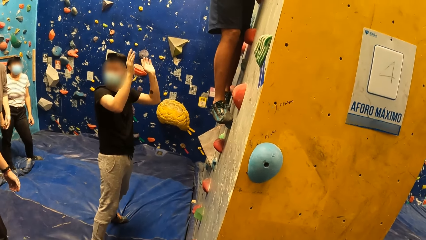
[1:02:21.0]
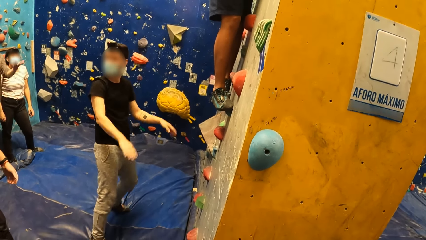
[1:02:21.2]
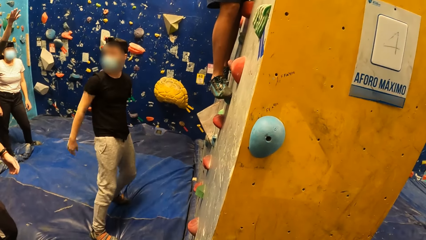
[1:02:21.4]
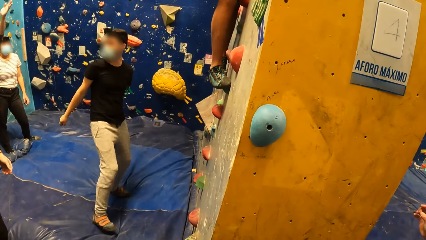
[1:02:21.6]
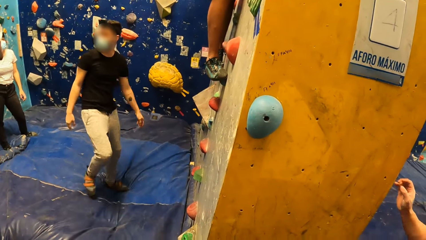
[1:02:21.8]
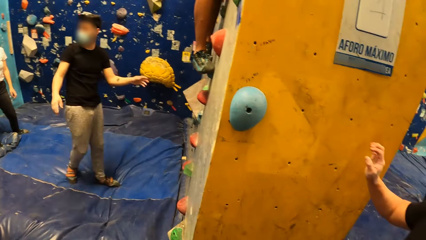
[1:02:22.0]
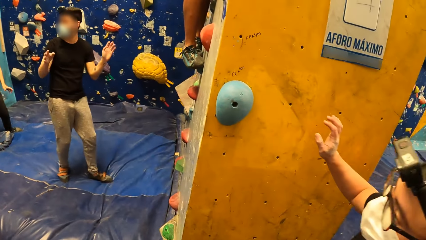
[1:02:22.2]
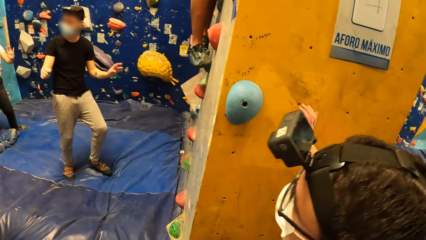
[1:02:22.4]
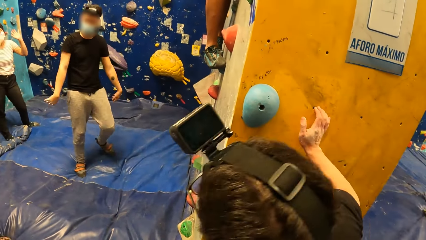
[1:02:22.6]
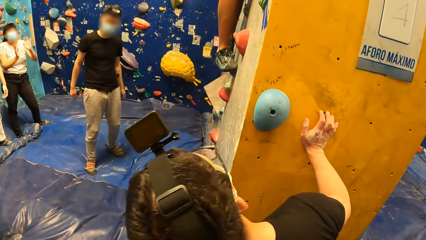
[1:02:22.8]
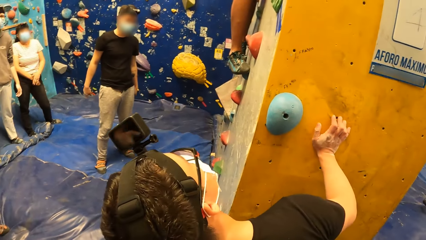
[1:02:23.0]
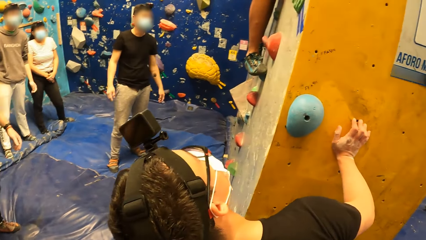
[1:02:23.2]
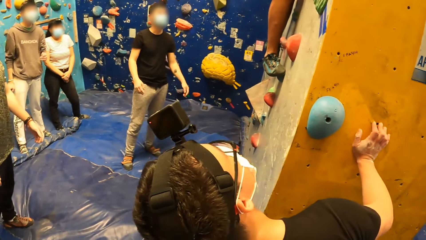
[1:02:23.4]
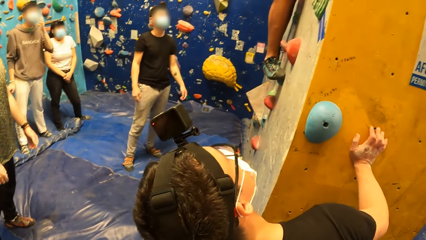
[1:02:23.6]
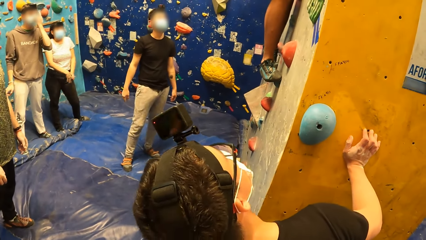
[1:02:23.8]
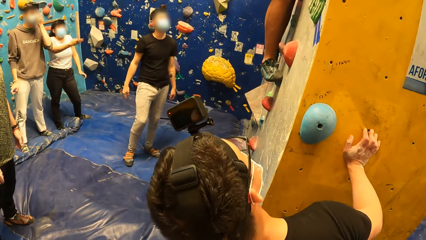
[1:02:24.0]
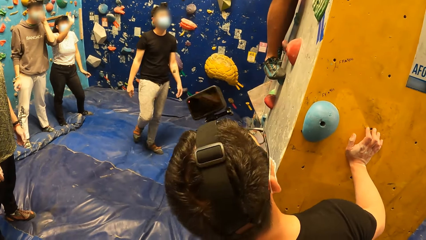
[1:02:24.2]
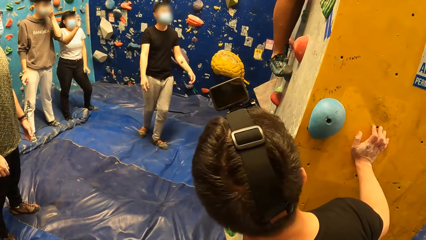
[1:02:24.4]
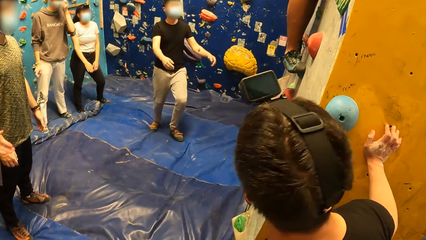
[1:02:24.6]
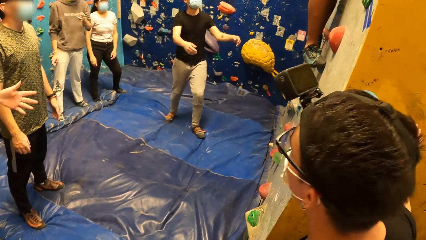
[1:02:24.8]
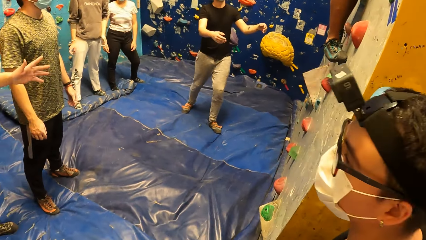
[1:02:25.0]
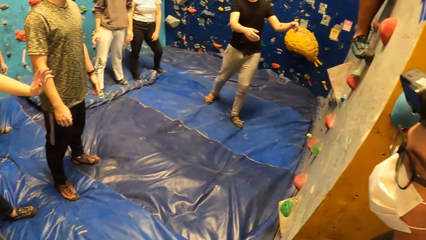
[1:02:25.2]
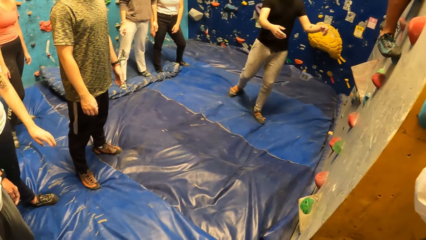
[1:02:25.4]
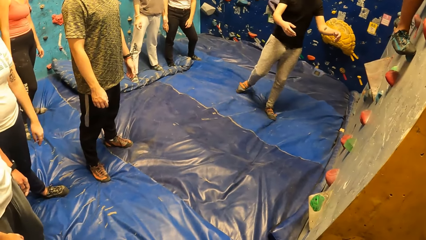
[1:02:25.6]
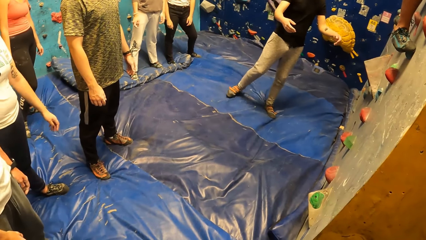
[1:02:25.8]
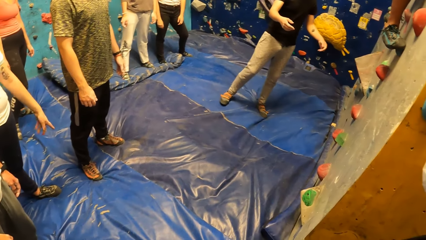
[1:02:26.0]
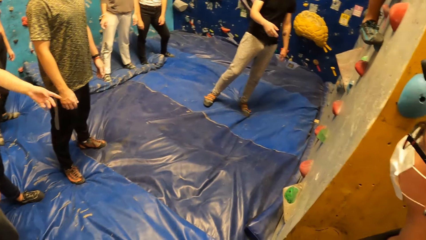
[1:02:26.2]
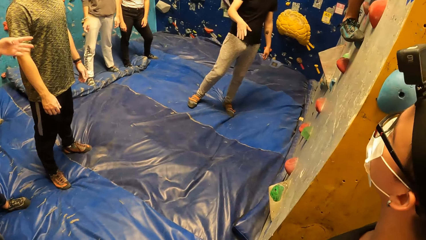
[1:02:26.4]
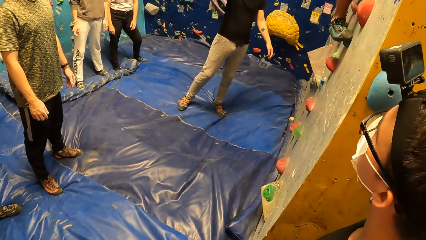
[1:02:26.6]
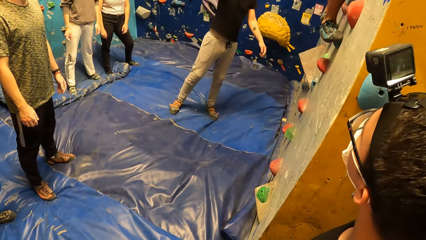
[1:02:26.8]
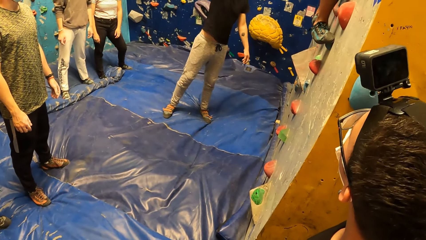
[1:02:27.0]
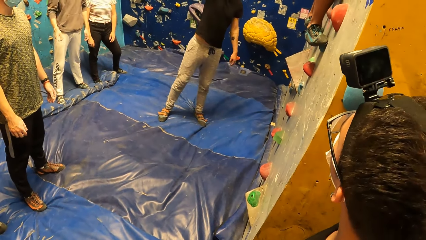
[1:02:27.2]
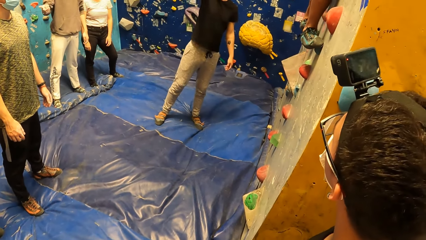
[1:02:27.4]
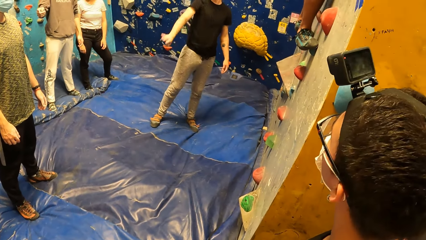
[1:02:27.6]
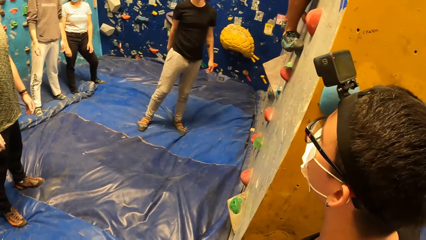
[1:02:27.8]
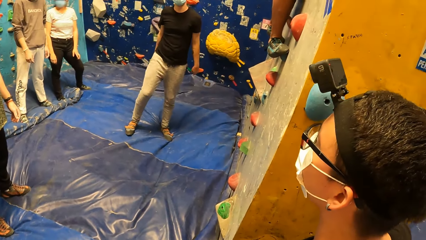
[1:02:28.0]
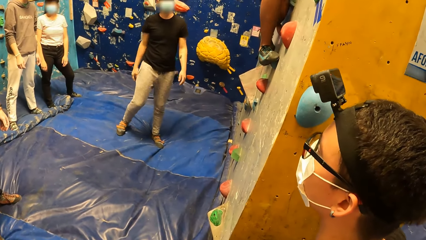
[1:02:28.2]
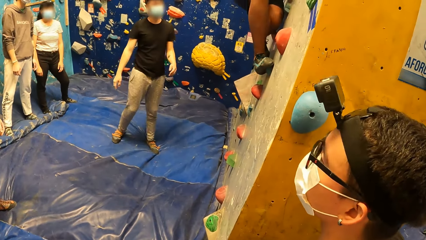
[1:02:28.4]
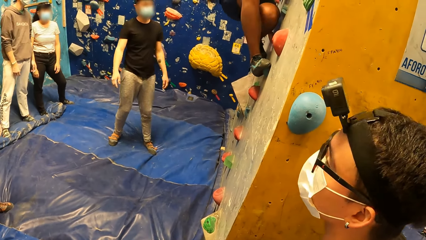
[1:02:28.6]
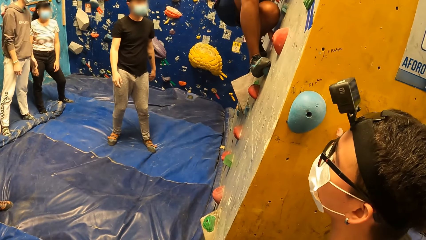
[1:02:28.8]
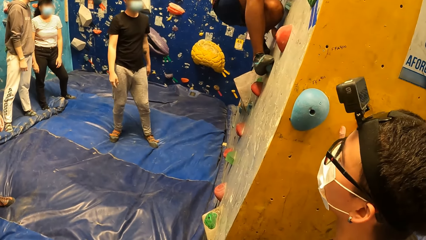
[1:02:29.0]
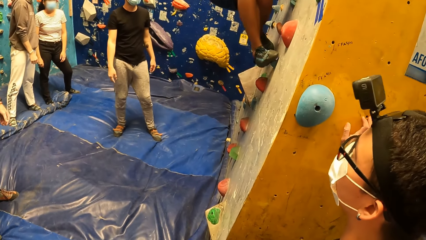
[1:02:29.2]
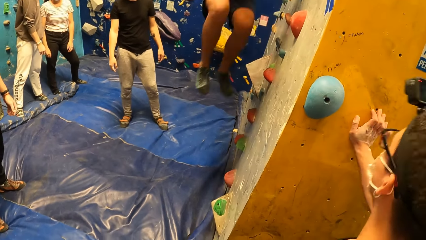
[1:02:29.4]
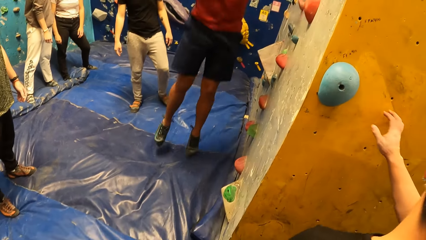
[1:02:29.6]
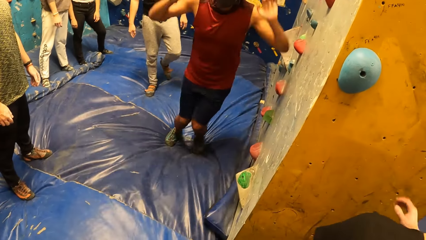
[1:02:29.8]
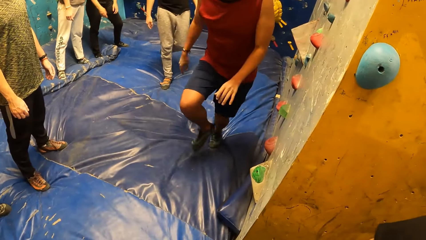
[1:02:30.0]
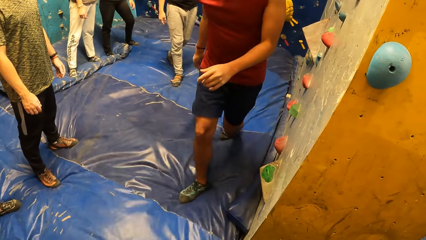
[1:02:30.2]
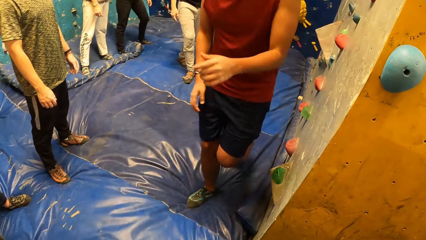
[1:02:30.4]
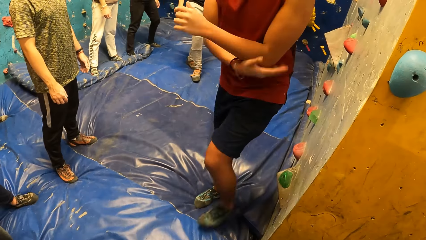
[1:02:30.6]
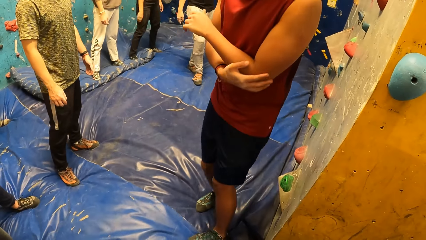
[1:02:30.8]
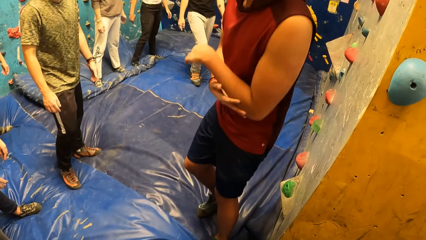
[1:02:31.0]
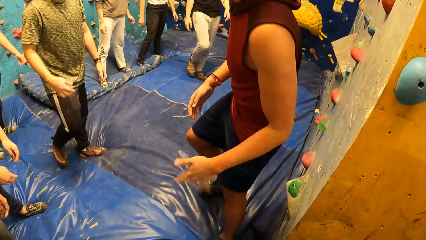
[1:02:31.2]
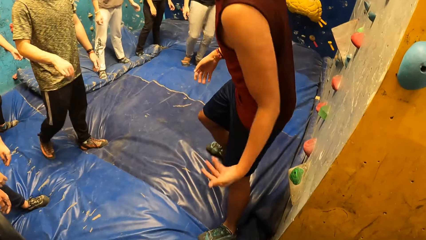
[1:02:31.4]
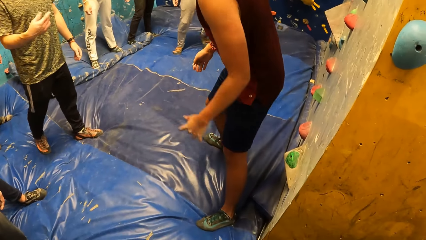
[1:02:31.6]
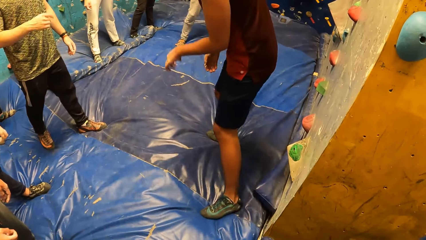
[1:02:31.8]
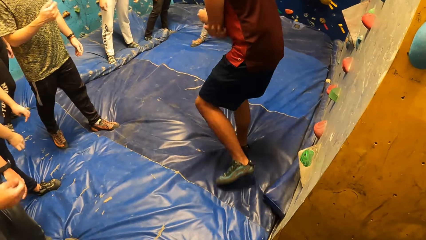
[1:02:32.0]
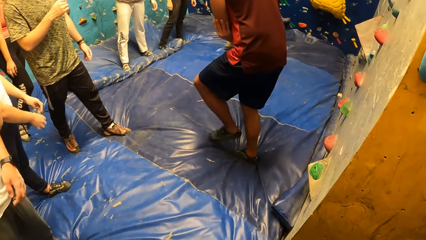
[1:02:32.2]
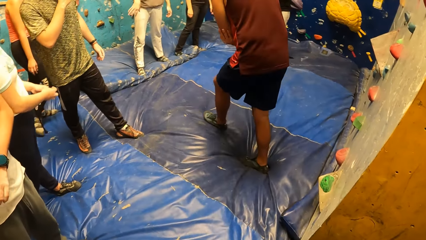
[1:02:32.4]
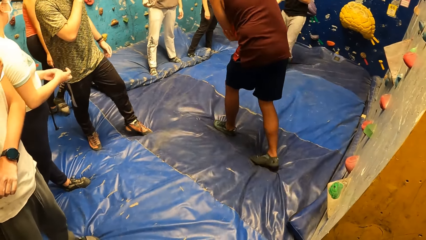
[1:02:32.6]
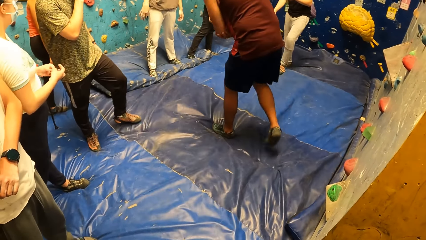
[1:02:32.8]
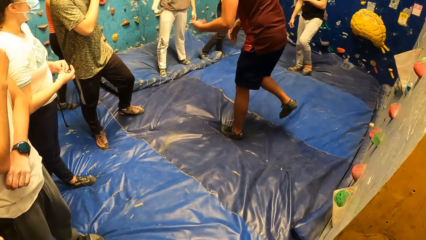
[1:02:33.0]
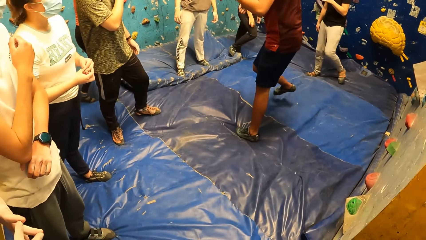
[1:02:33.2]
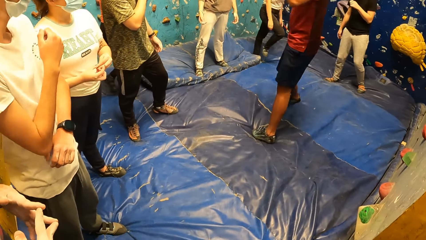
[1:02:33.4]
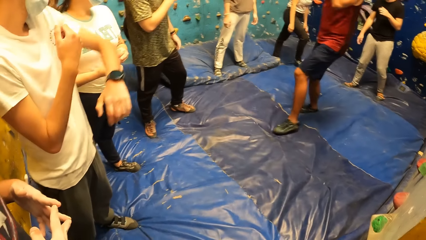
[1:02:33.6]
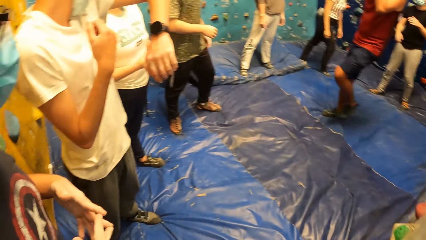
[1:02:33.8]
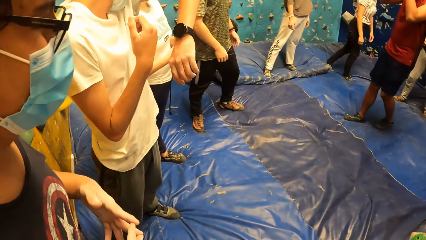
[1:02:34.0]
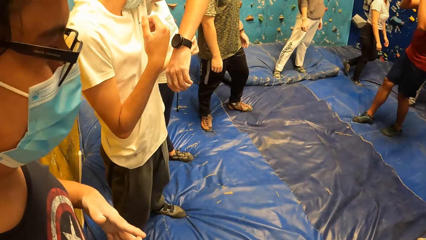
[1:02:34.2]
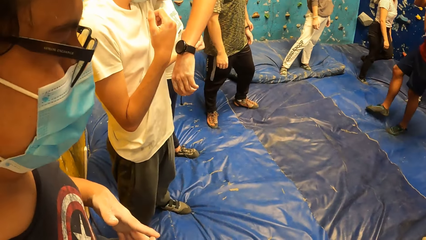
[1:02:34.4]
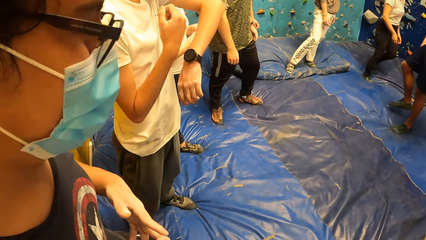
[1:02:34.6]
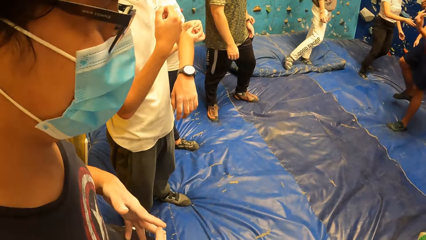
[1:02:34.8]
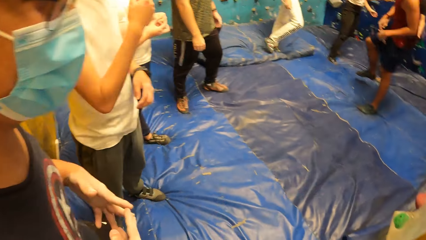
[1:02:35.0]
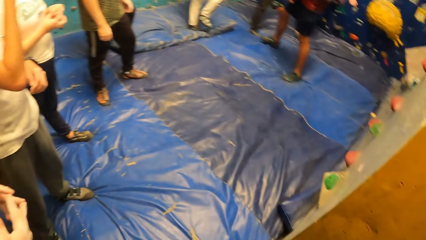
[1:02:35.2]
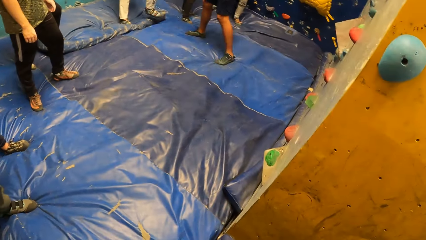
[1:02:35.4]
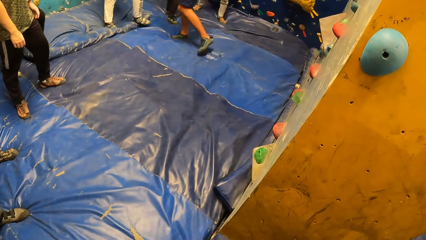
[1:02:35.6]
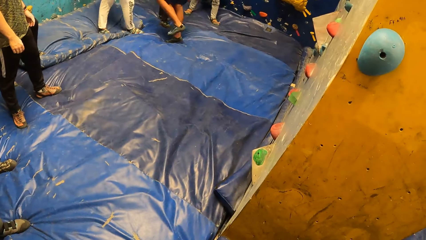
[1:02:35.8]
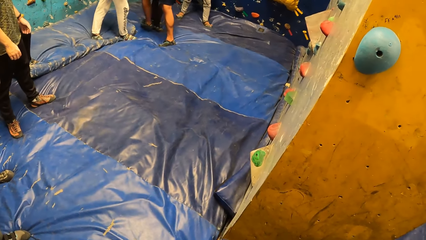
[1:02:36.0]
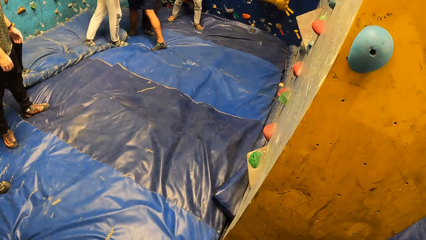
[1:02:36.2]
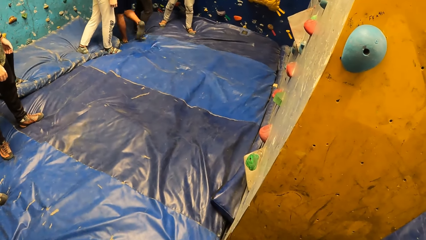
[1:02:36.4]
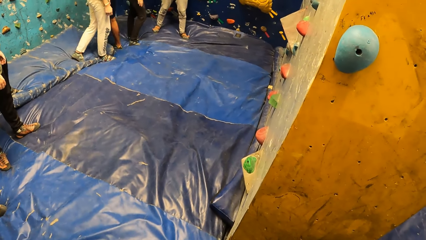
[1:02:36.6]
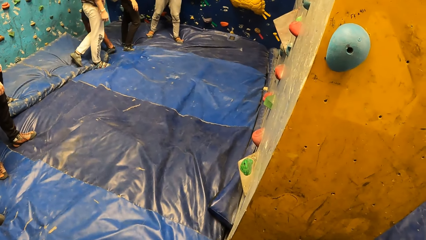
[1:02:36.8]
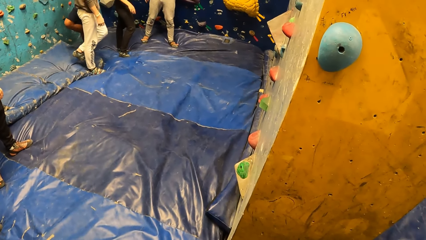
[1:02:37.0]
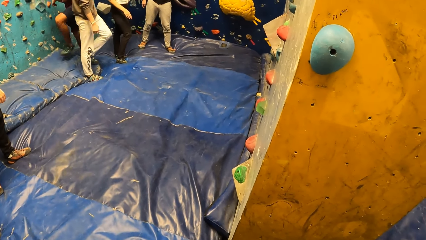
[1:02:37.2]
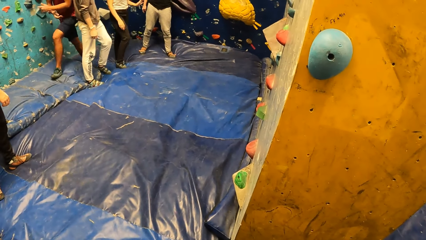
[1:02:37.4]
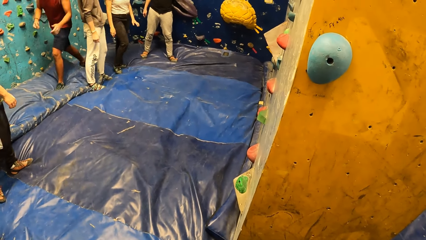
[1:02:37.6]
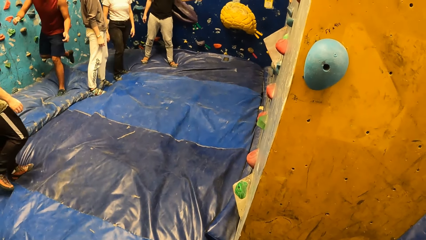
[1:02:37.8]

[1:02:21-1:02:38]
A man looks into the room. Another man climbs down from the climbing wall. The camera wearer looks at a man.
